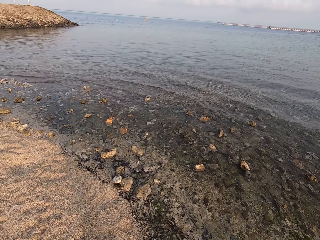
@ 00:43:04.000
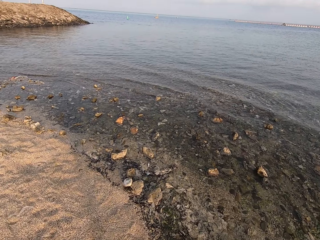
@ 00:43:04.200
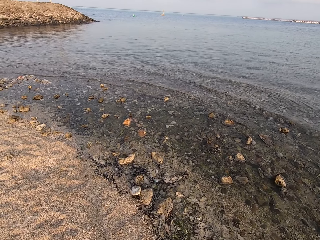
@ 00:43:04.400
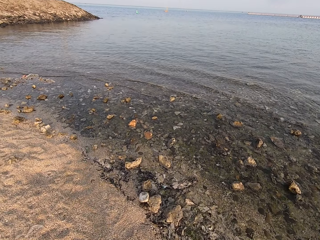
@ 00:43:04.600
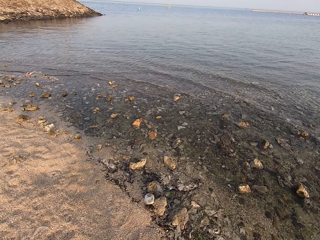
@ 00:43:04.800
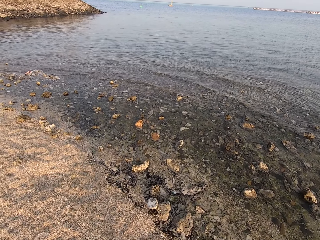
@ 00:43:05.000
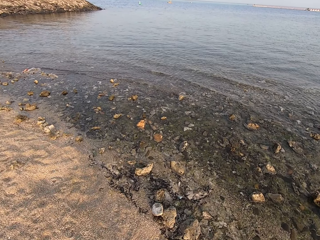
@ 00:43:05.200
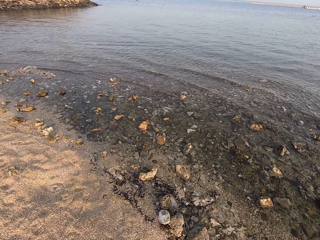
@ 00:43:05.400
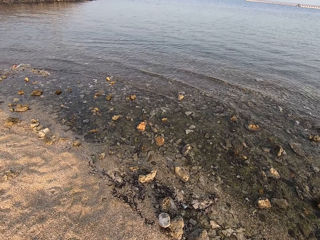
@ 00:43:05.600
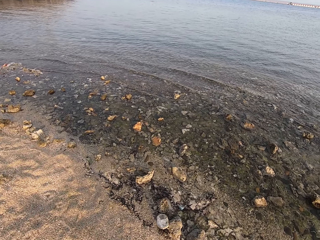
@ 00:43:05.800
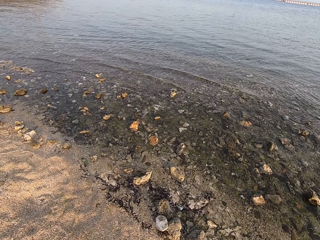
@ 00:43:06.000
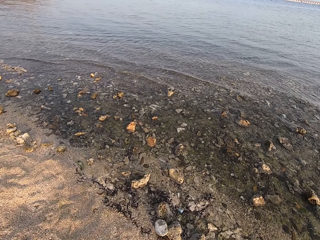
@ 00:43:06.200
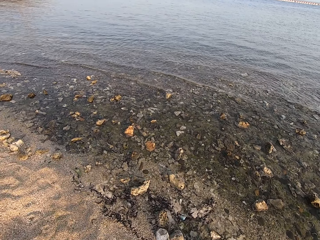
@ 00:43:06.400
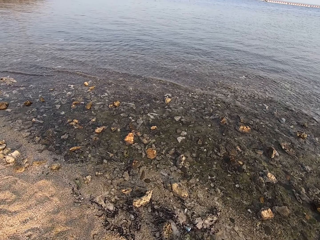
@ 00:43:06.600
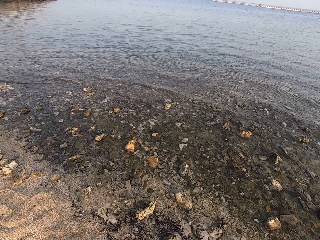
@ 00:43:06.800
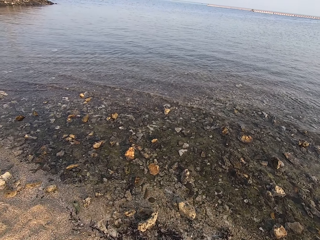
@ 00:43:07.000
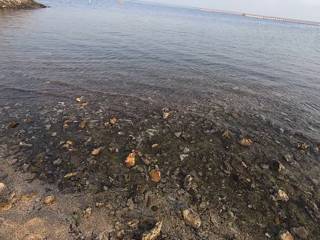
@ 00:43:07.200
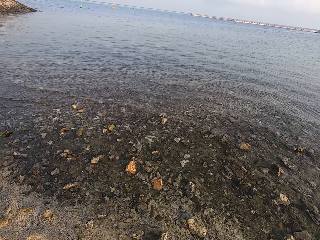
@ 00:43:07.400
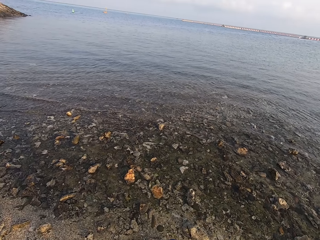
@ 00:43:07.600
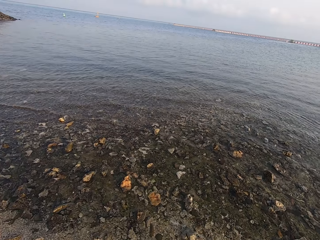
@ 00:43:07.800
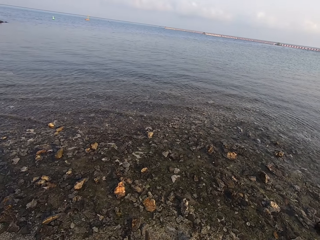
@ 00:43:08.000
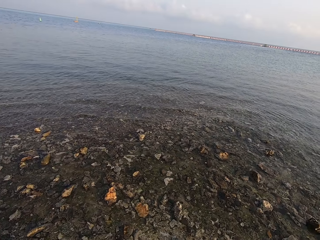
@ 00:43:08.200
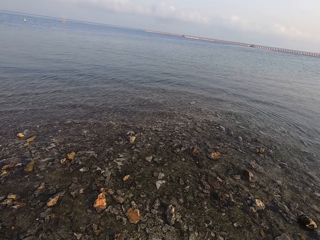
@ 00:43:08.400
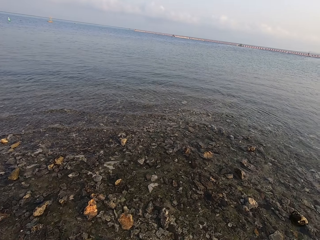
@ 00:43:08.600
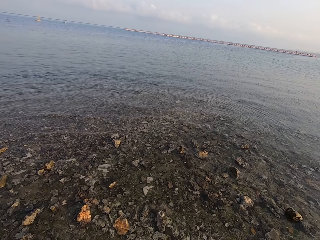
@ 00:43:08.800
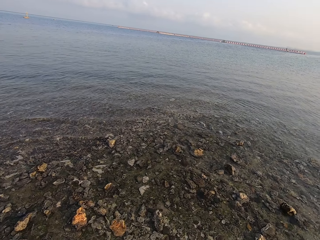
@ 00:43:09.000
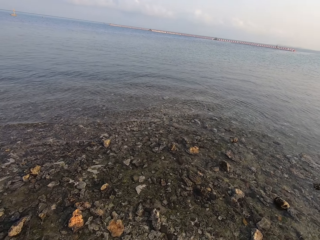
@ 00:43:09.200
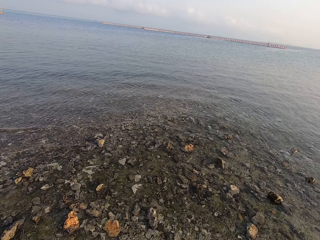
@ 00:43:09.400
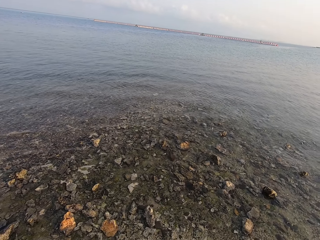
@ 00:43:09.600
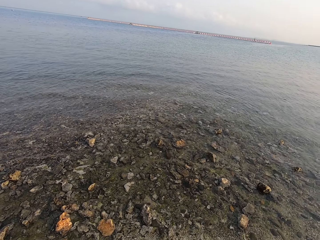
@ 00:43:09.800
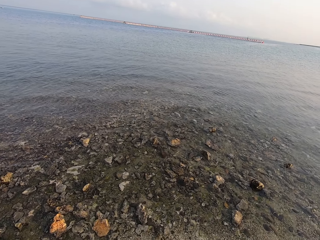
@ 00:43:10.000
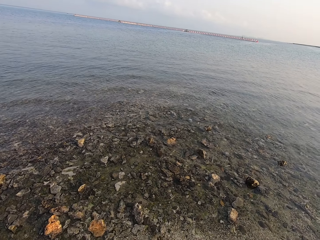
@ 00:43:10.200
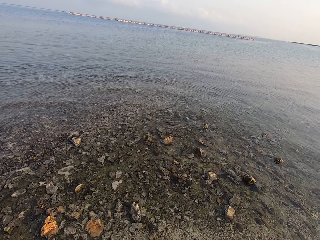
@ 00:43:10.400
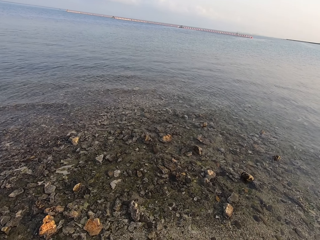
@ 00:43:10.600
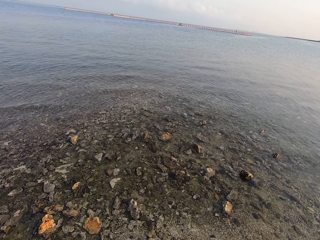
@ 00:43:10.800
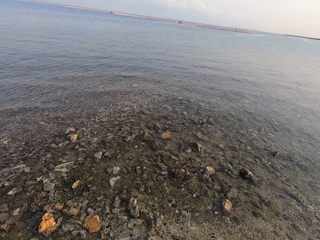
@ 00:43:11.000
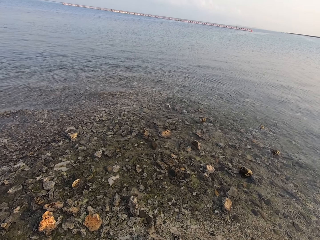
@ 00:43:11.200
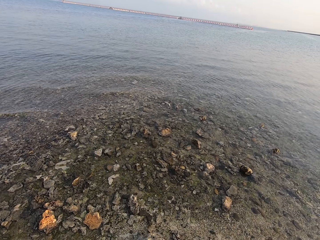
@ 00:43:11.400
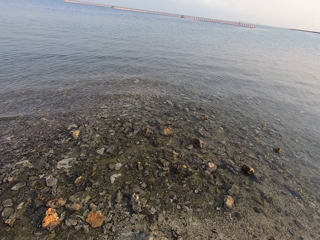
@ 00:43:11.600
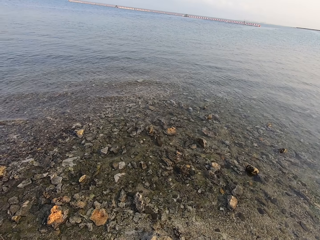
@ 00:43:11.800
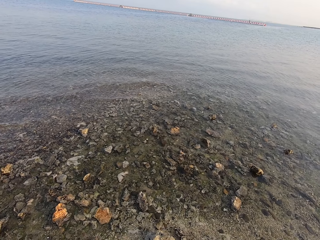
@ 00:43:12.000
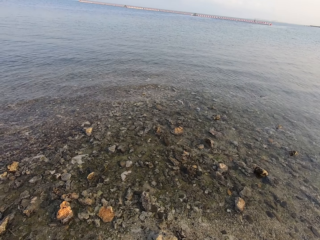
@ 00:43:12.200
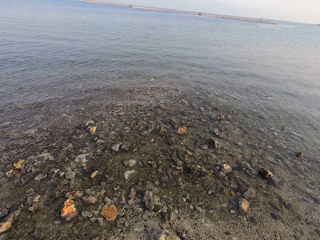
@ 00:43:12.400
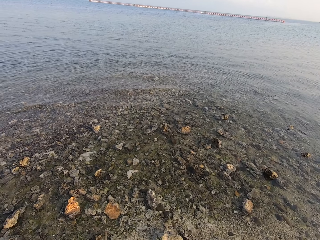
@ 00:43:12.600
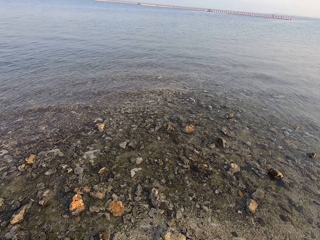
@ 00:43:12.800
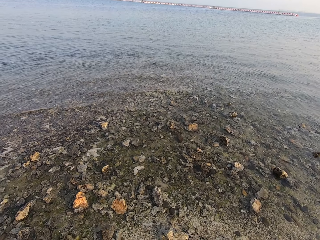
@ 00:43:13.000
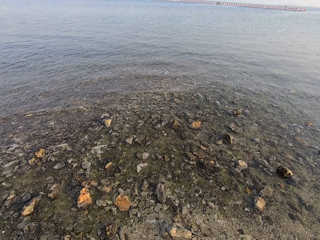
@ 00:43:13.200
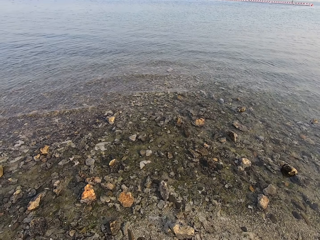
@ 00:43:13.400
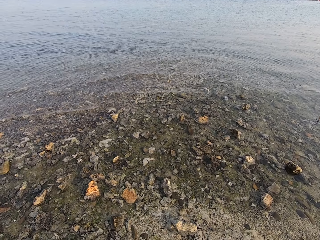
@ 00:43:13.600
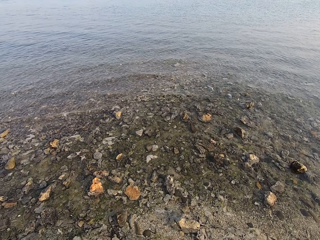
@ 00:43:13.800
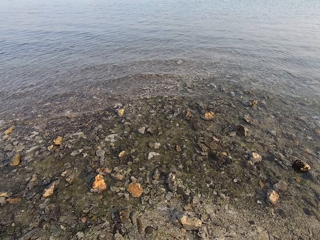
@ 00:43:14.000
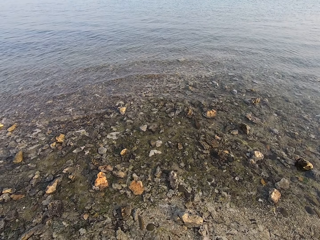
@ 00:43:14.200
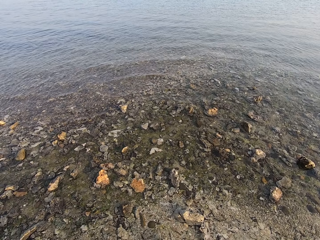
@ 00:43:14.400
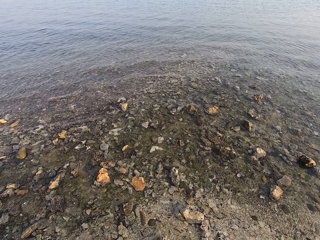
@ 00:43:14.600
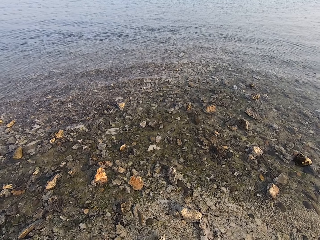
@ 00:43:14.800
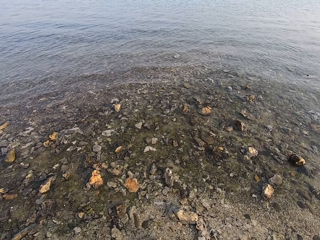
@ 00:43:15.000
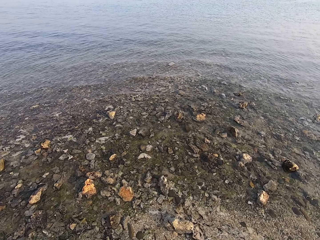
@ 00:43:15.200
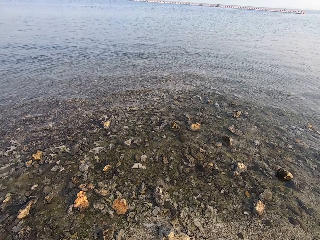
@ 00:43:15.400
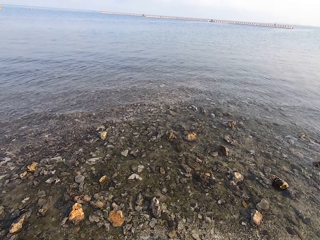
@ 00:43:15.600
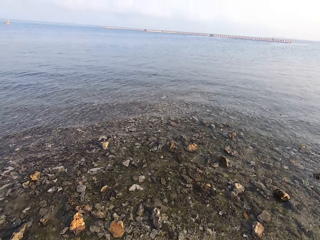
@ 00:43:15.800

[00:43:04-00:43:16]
The camera wearer looks around.

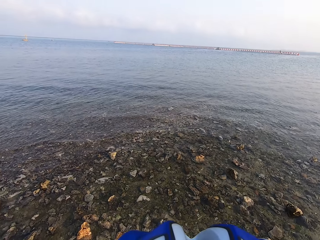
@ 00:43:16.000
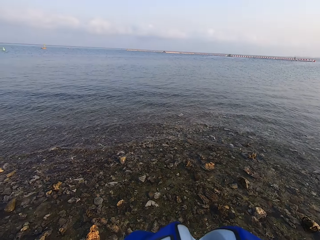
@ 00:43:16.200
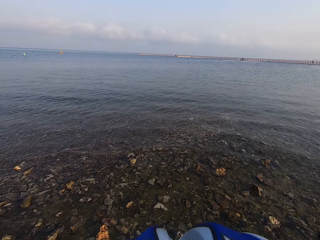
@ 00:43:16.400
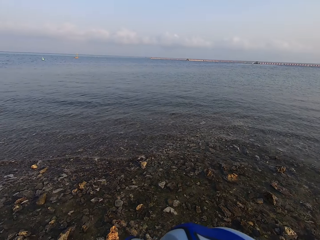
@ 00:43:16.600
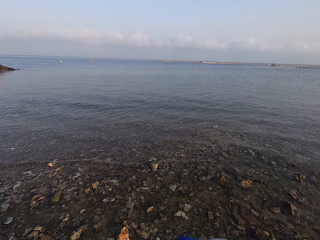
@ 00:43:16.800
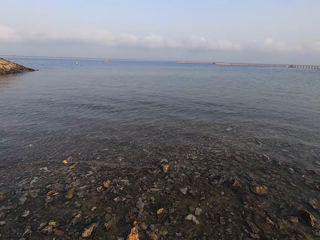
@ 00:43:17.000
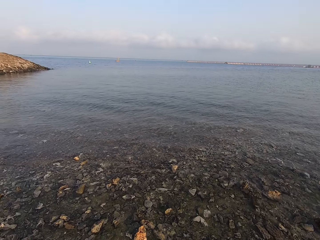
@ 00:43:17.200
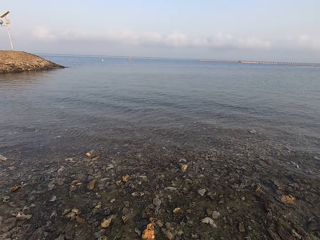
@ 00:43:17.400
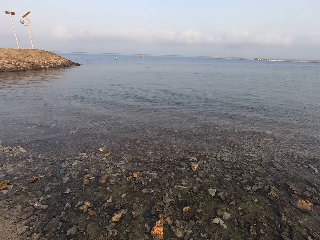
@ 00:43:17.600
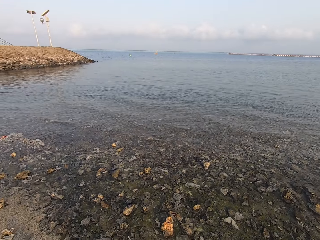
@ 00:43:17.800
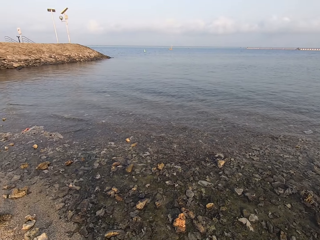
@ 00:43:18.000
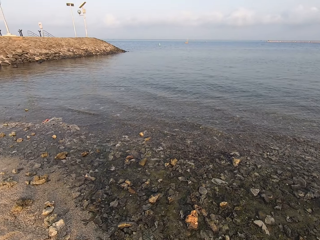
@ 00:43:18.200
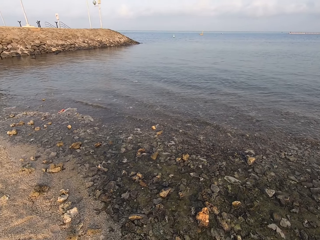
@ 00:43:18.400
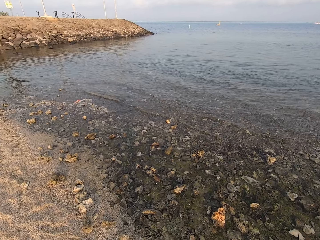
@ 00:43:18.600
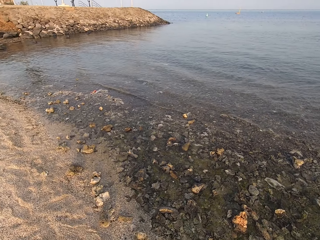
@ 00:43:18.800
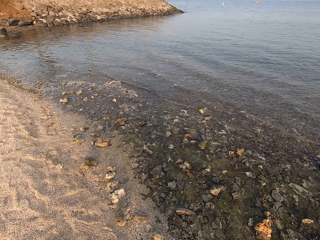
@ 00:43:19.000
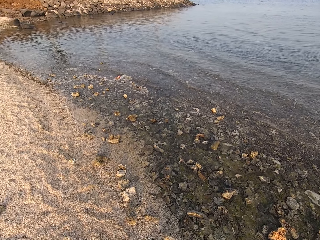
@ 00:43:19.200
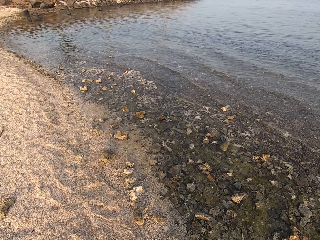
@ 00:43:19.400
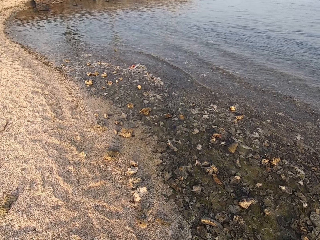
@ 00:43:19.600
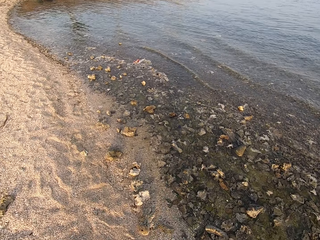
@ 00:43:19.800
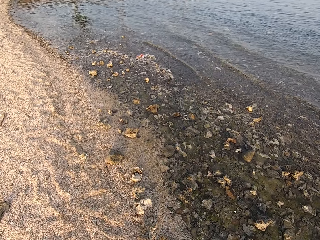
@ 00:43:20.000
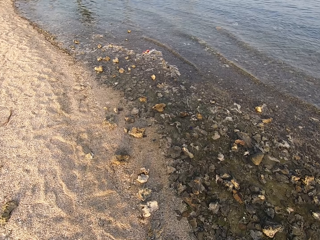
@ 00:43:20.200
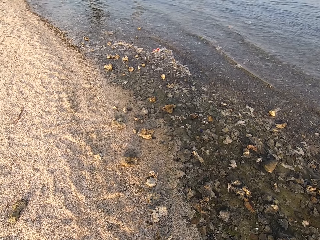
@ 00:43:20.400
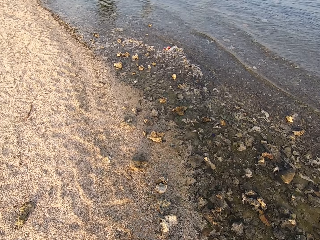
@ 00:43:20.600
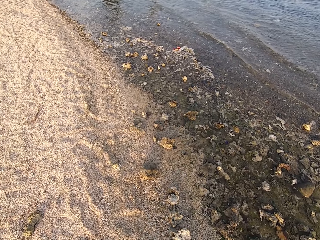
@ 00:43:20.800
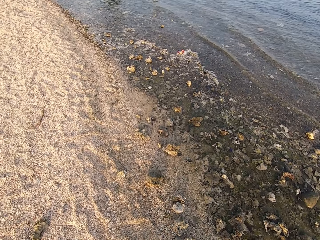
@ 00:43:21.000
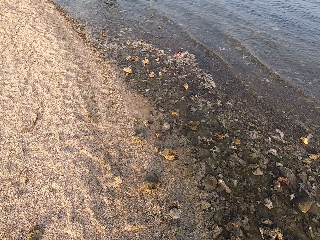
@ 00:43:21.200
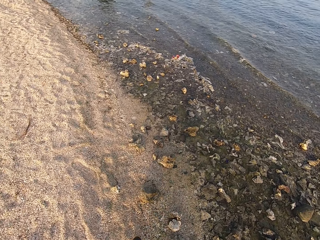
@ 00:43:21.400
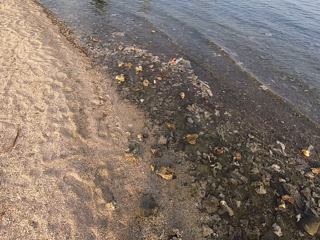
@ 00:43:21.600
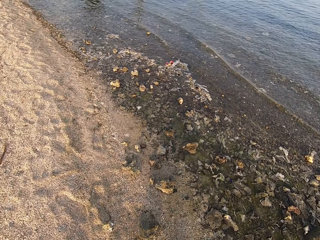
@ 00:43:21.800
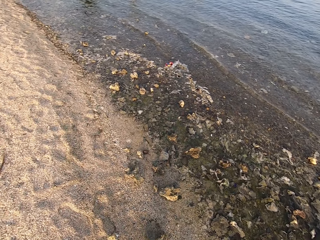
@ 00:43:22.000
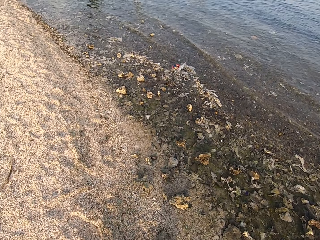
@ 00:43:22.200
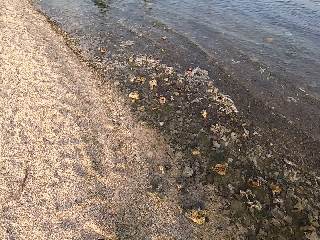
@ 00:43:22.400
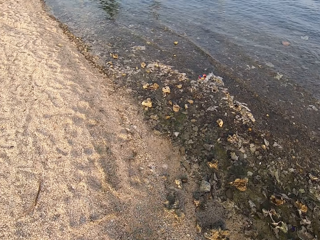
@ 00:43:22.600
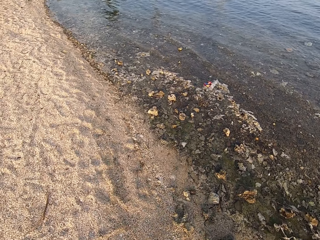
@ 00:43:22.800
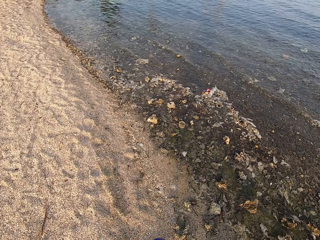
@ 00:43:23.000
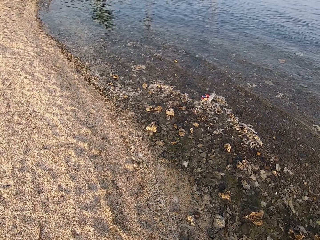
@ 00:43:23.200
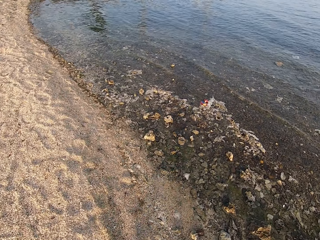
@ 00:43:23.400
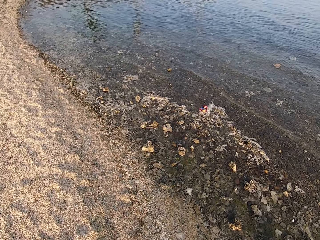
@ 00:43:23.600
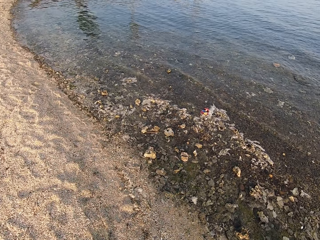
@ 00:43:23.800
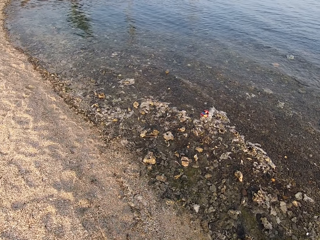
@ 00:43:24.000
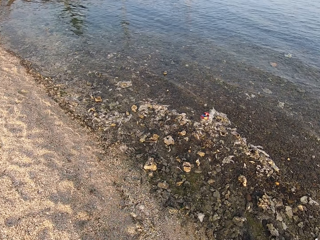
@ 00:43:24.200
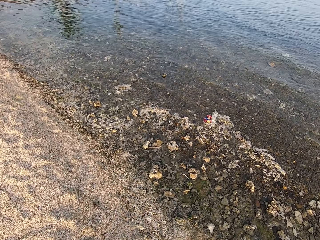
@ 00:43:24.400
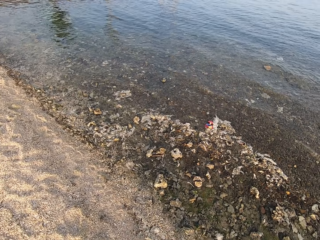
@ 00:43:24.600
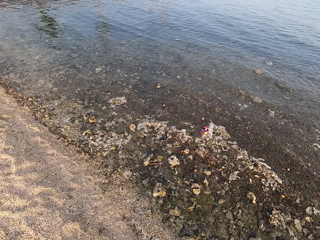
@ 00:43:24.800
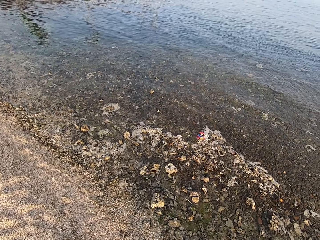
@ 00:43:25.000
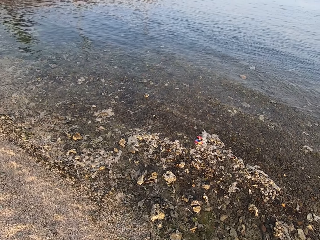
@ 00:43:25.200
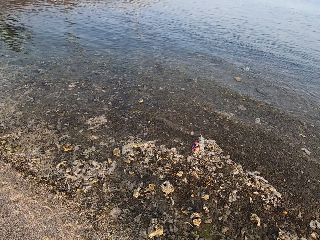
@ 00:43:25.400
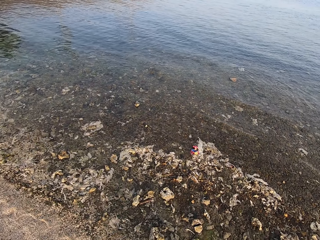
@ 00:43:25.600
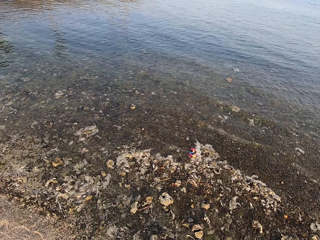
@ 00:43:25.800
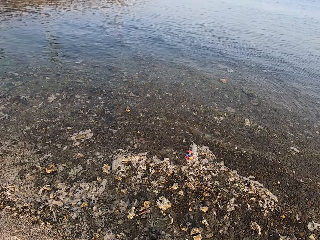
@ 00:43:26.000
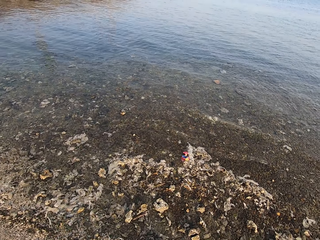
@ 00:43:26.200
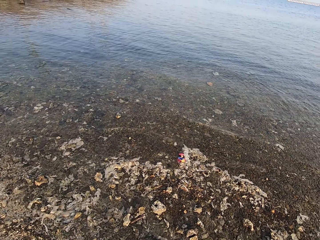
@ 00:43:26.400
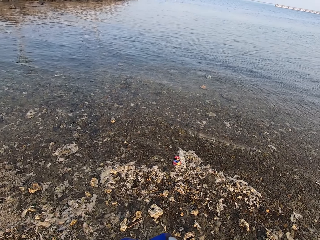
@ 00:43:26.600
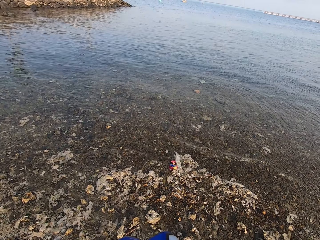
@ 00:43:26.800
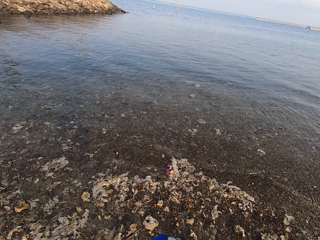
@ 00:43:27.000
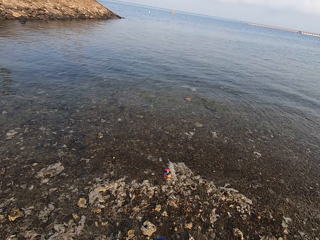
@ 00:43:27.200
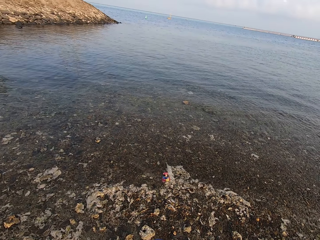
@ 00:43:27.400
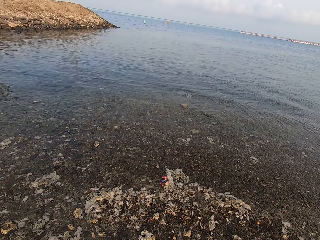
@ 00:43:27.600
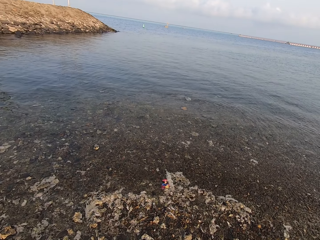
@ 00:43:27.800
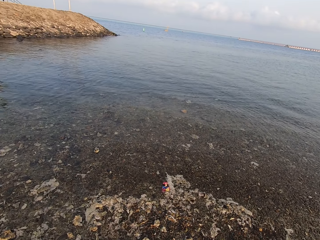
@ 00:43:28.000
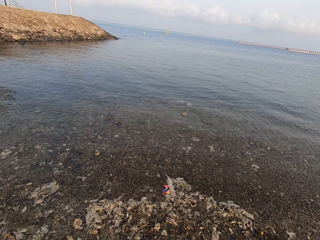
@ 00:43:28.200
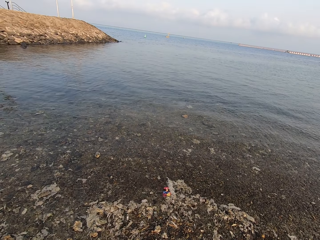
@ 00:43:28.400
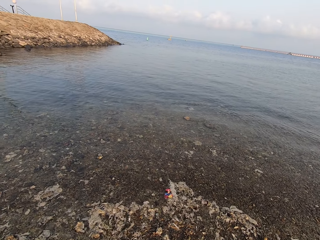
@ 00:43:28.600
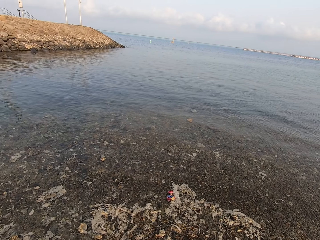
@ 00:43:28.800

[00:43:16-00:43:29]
The camera wearer walks around.
